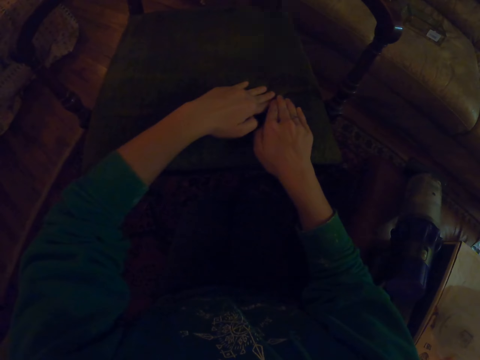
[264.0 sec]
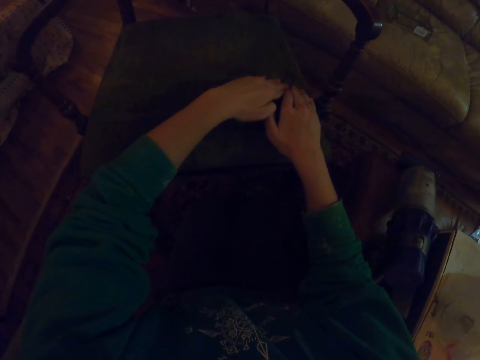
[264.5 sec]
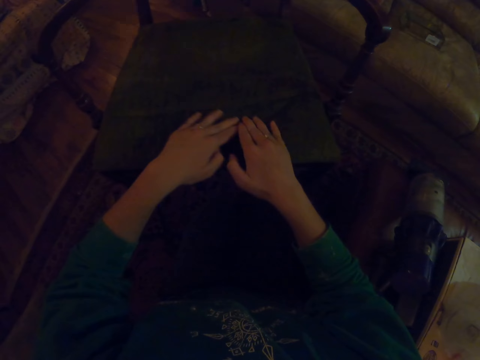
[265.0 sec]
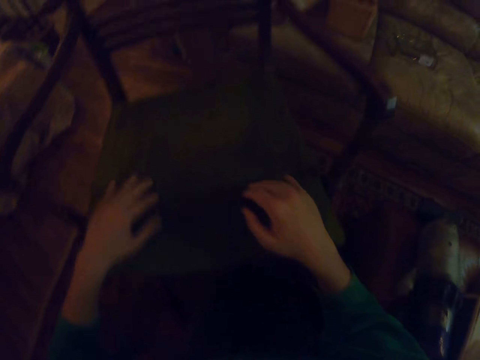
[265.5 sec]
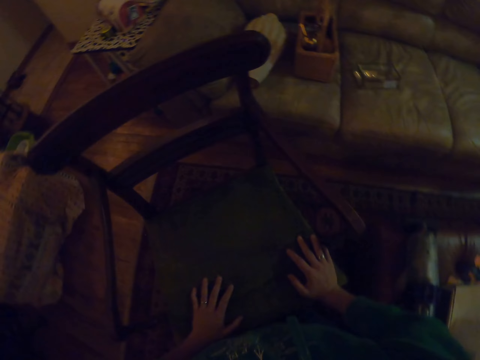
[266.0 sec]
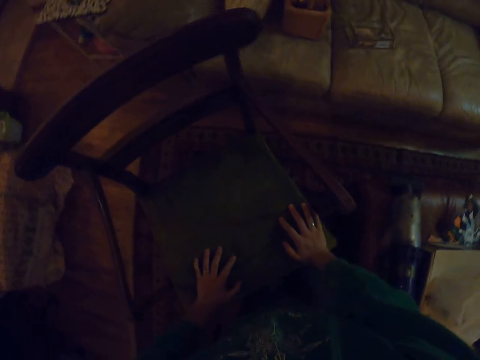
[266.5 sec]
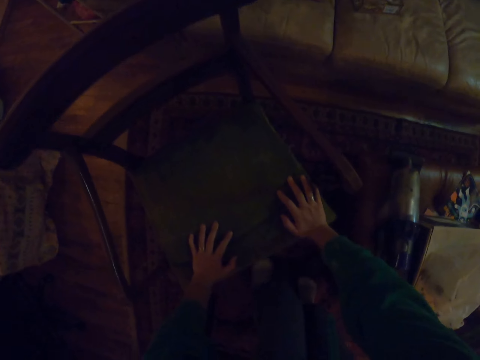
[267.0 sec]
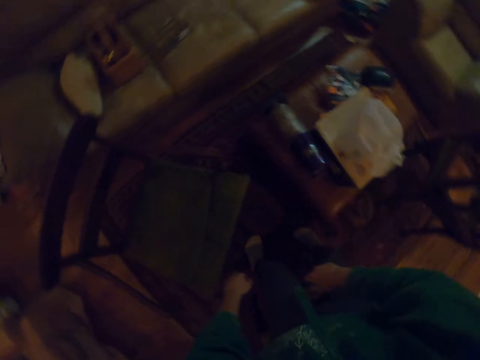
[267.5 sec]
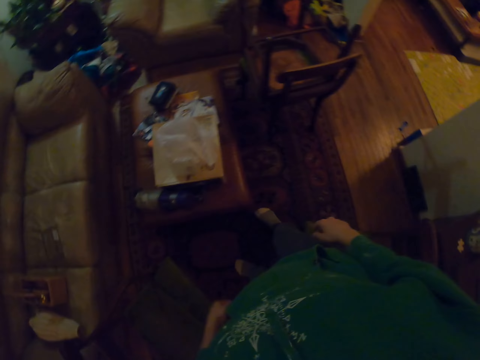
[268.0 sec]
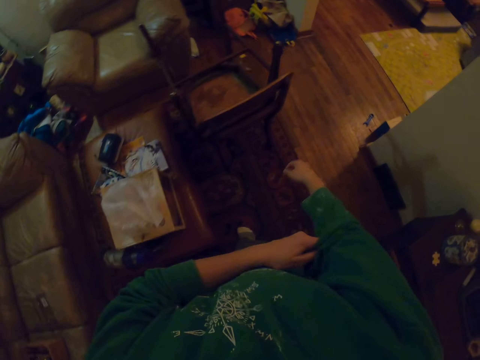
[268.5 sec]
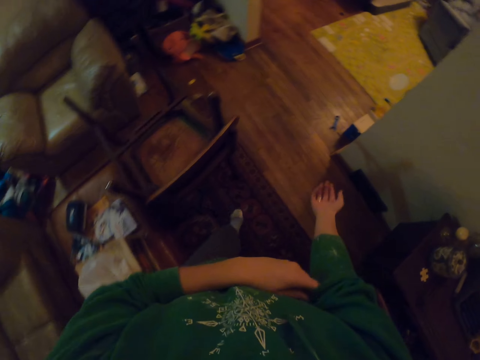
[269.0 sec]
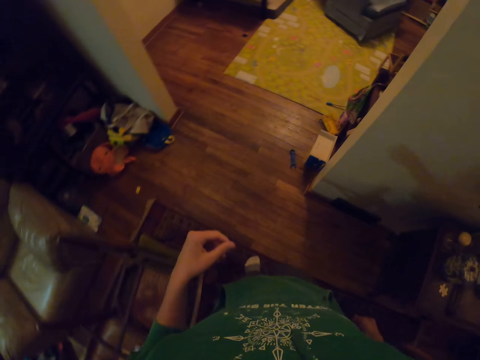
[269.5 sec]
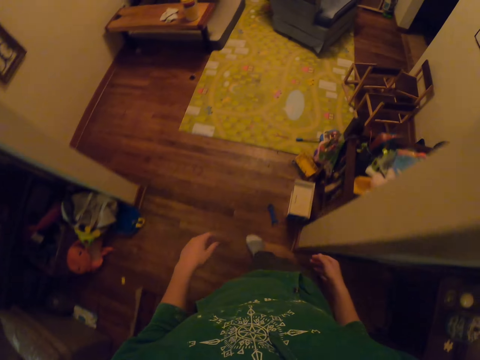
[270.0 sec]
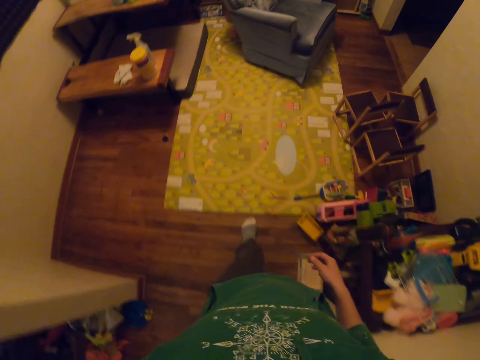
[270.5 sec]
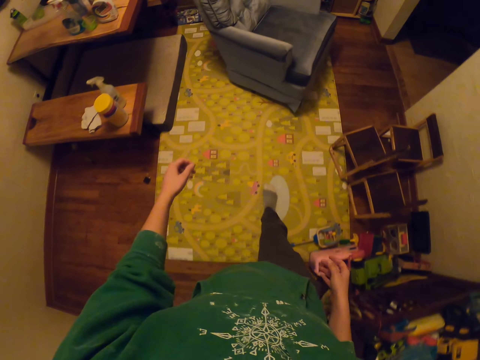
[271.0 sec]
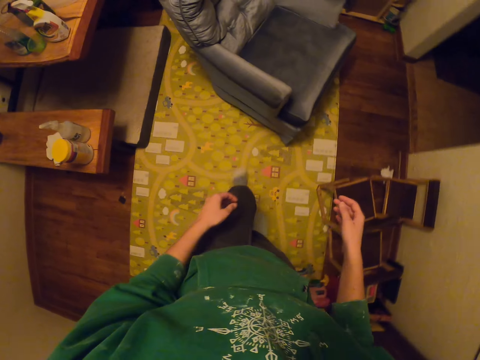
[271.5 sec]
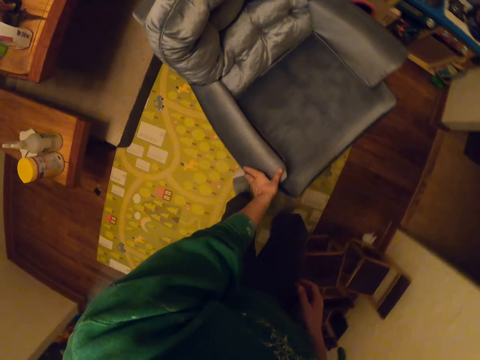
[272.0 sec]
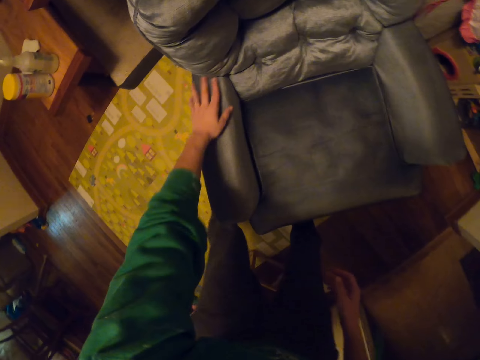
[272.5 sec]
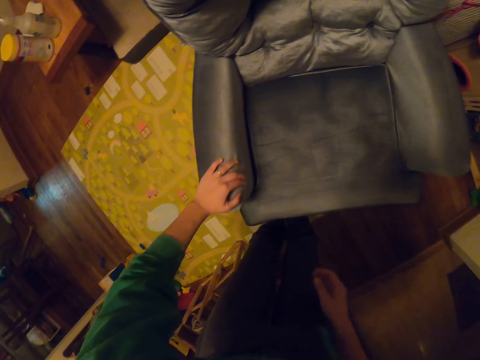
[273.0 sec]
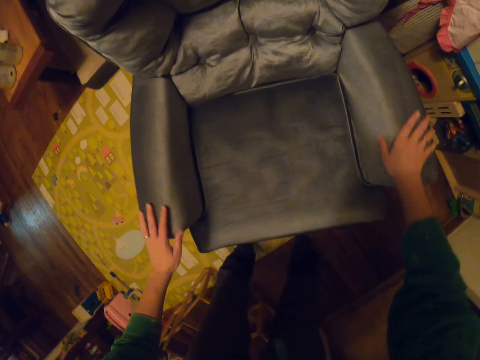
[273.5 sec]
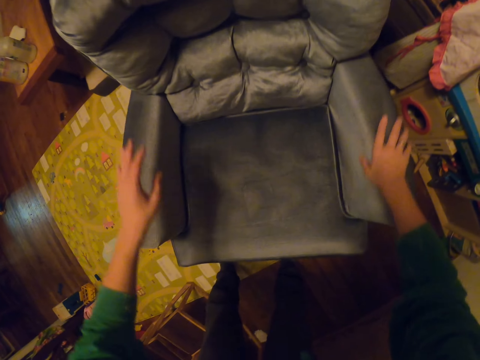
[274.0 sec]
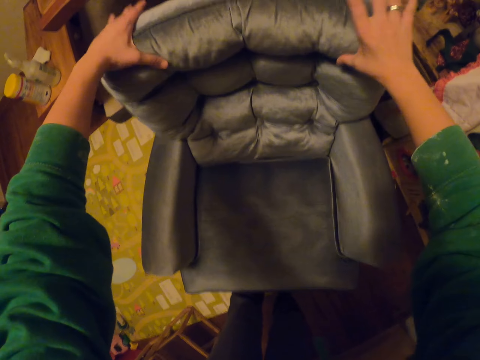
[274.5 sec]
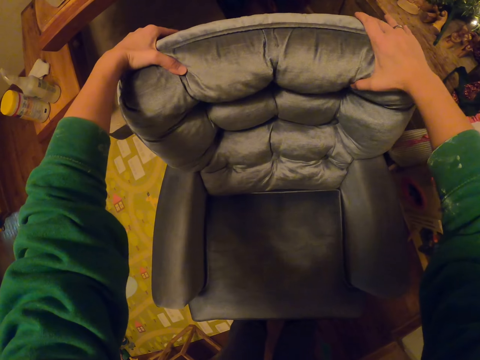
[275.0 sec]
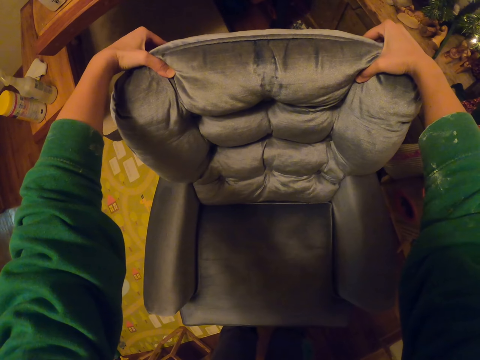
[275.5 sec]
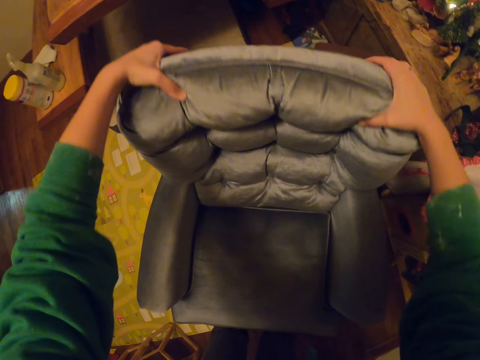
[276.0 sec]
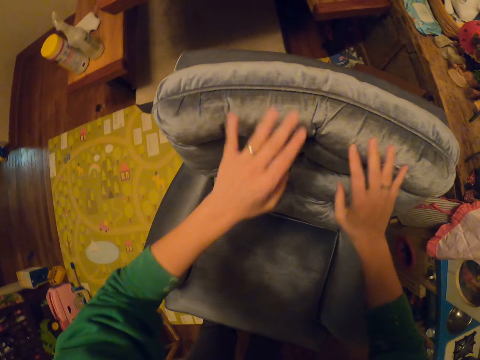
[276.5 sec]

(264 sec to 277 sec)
The camera wearer walks around the house. They hold the seat. They touch the seat.

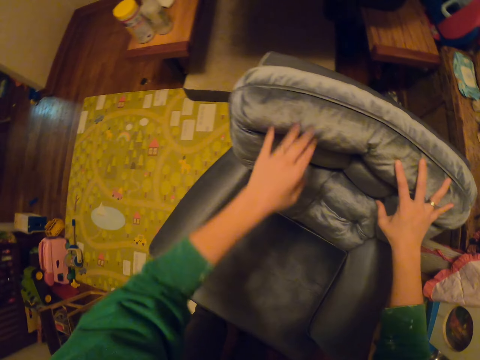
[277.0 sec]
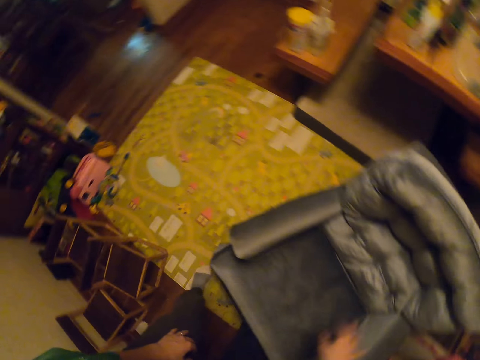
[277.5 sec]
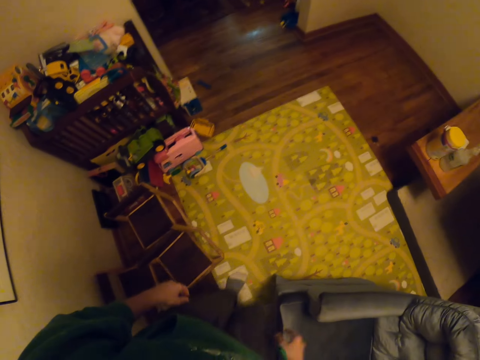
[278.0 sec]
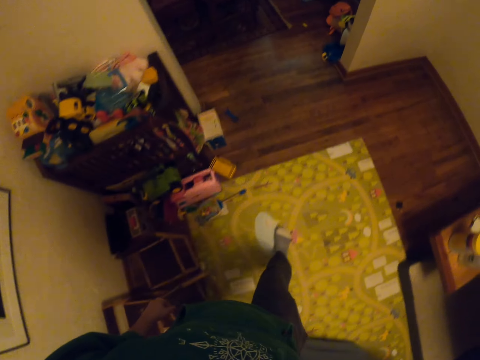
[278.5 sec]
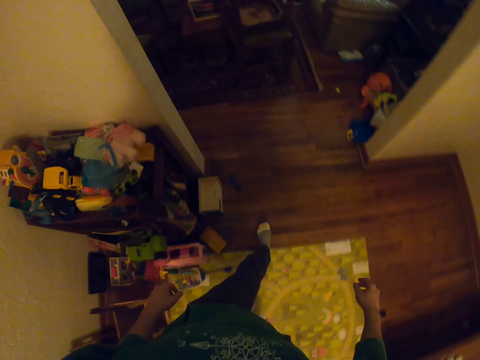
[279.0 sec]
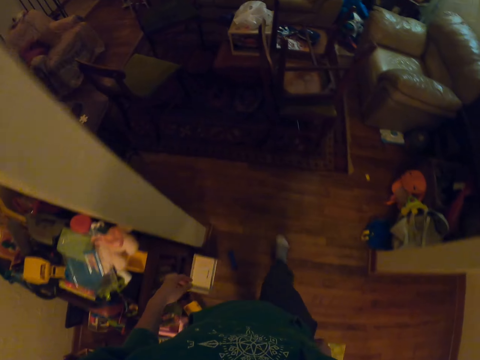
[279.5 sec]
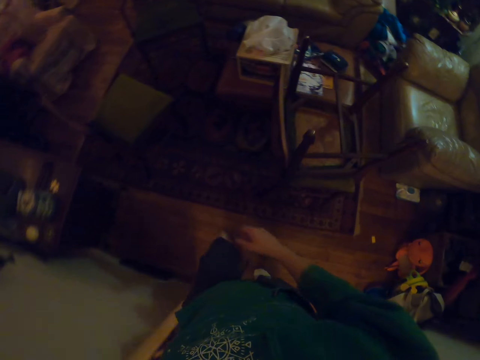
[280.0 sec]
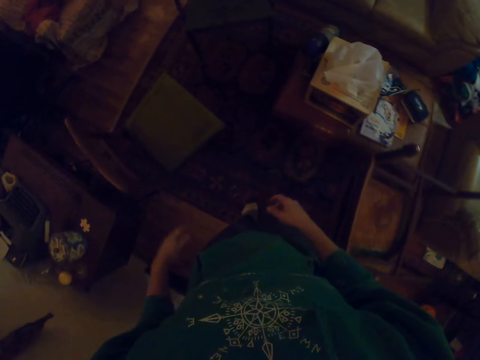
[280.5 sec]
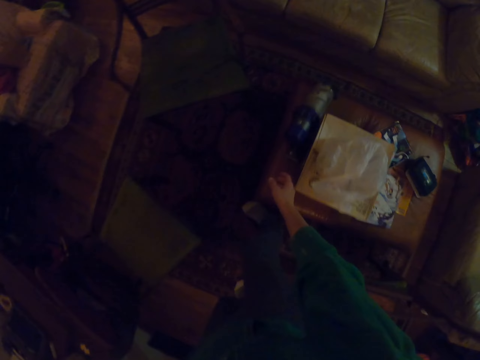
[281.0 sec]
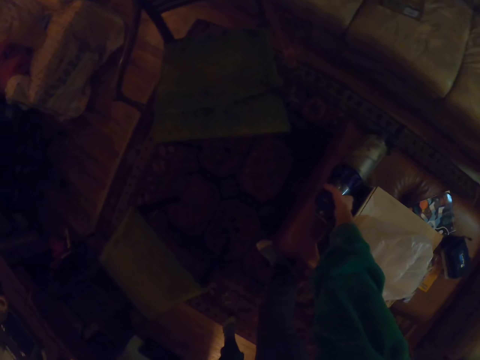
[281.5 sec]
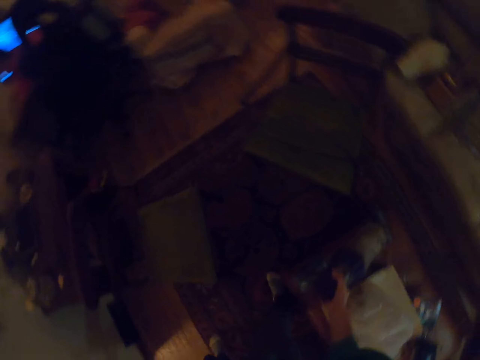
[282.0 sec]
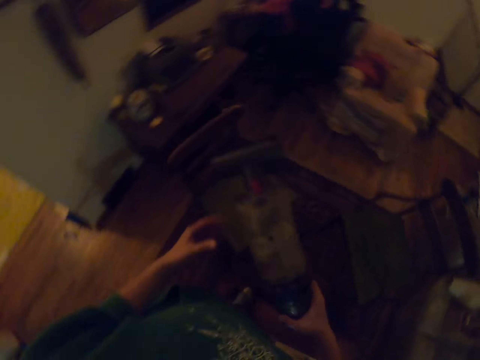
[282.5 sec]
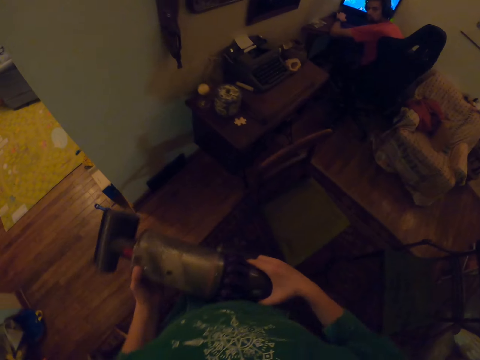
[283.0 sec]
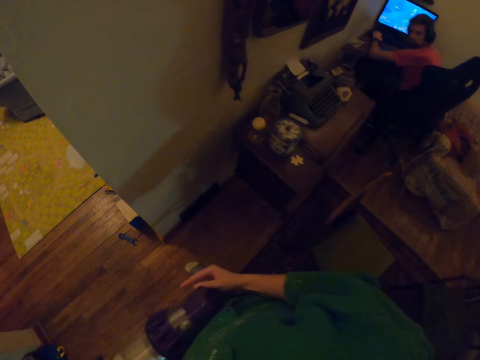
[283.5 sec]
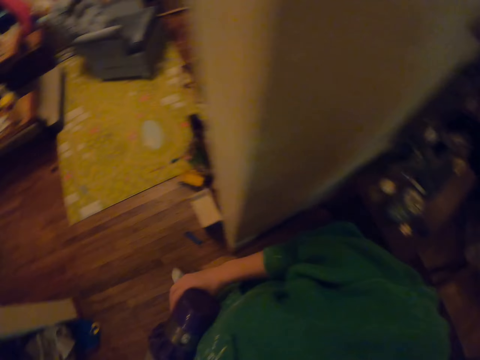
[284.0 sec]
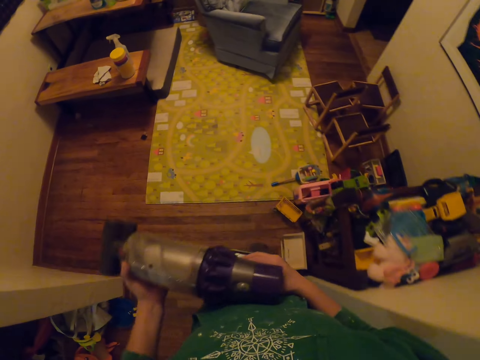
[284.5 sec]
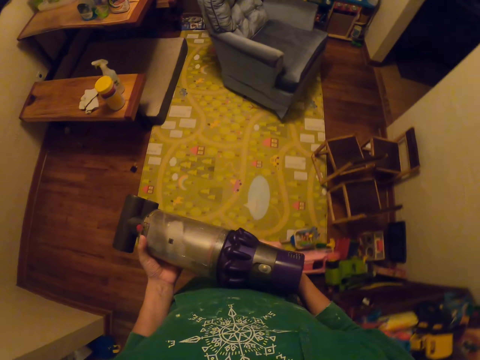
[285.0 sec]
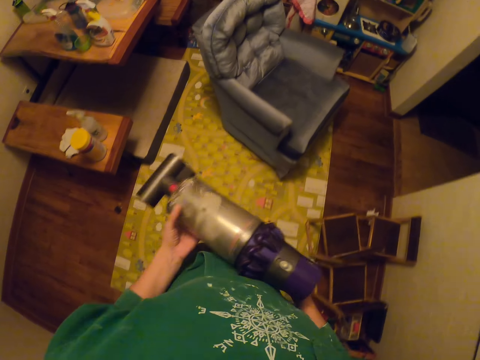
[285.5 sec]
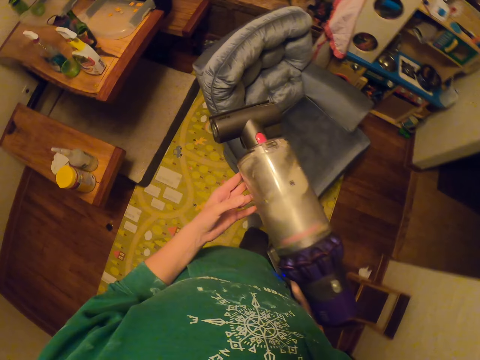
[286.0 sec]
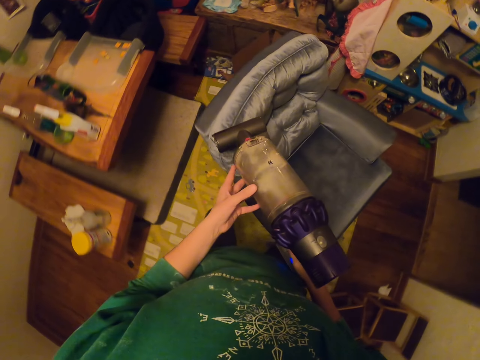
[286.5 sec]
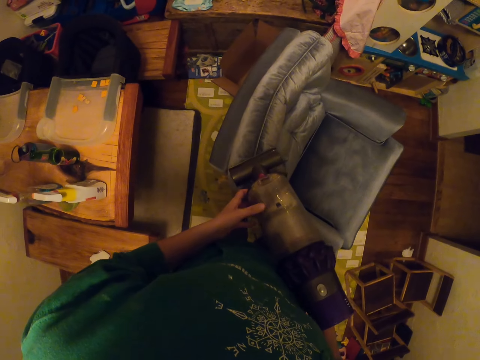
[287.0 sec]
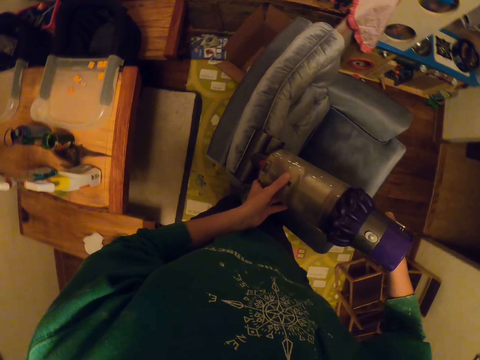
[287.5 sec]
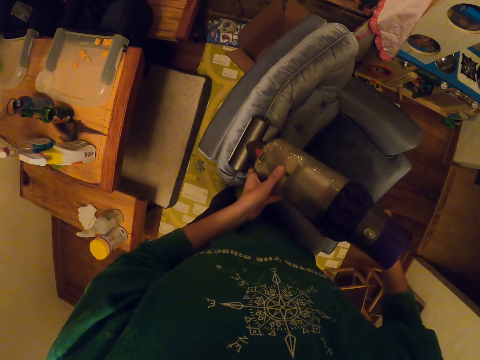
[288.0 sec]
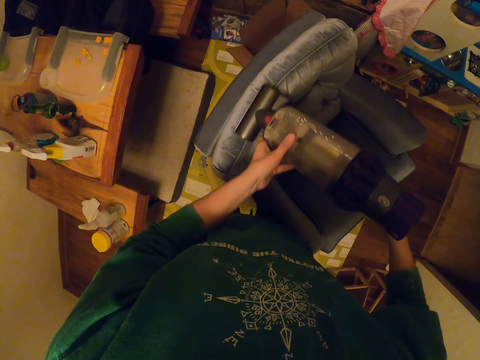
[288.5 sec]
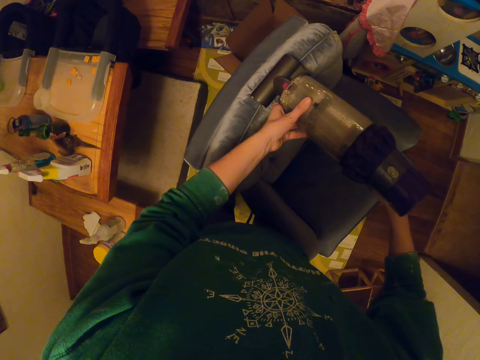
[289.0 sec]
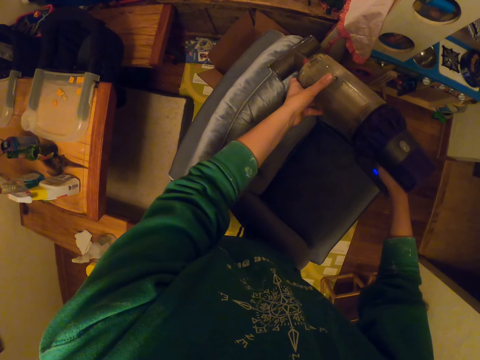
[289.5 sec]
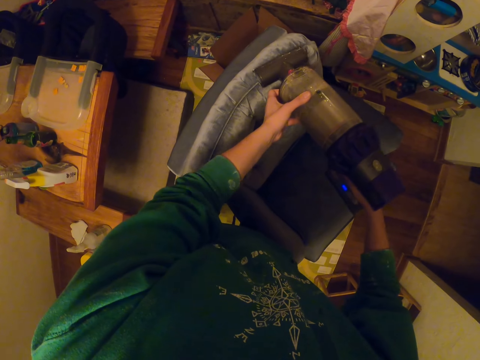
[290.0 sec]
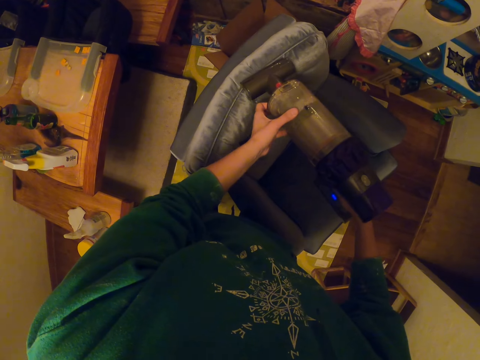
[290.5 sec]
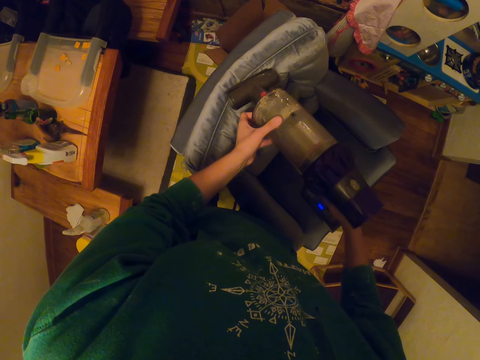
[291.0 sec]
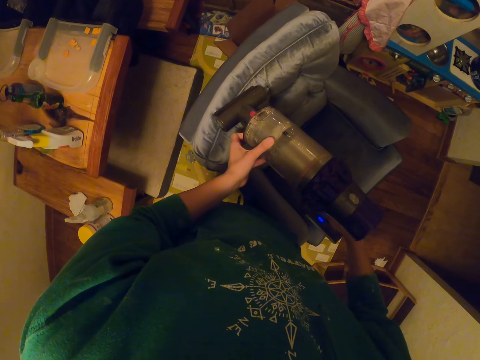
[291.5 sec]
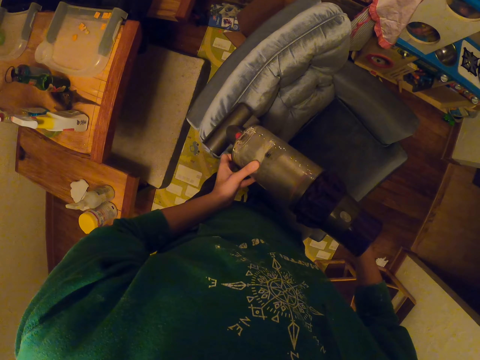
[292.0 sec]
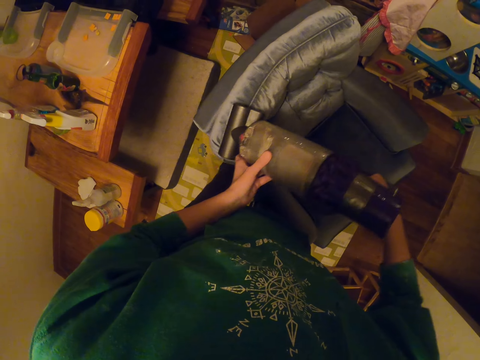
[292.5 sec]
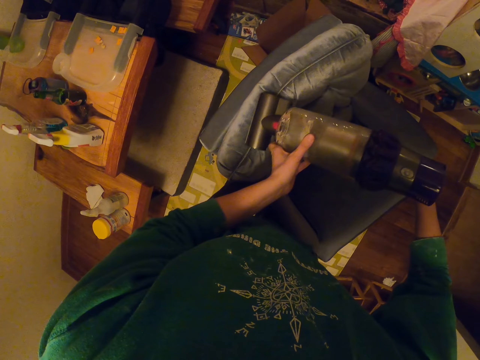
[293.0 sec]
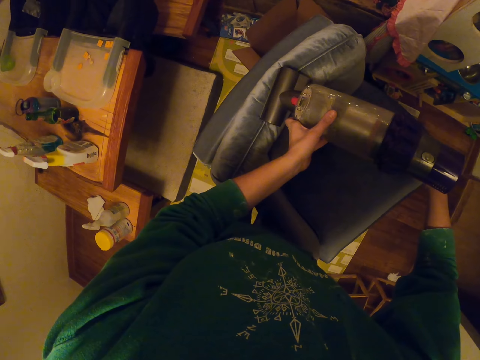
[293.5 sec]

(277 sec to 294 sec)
The camera wearer walks around the house. They pick up a vacuum cleaner. They carry the vacuum cleaner. They walk. They clean the sofa with the vacuum cleaner.
